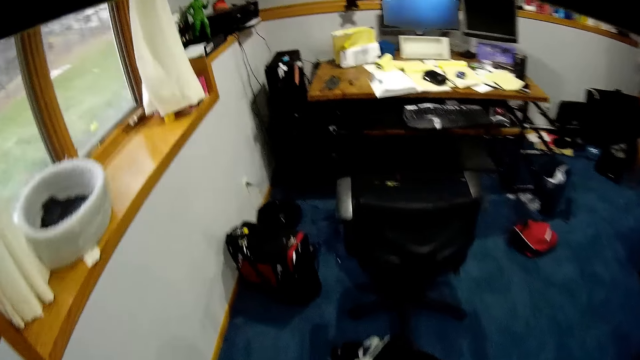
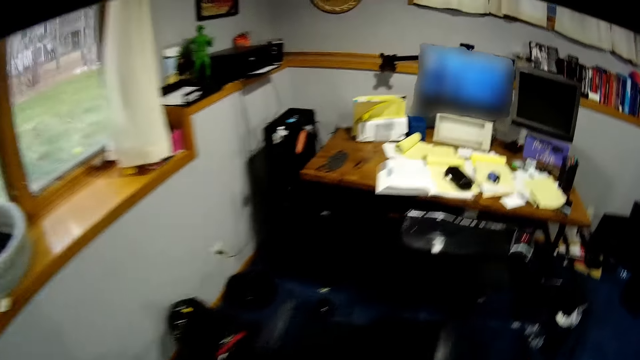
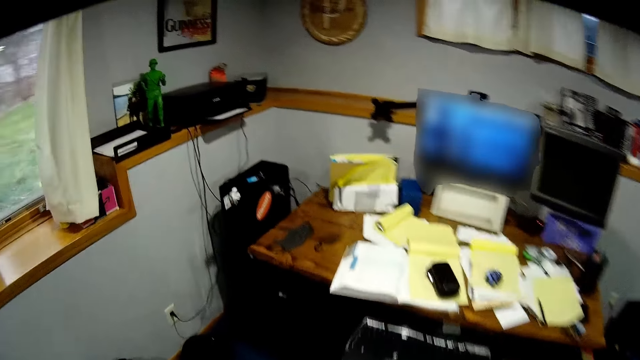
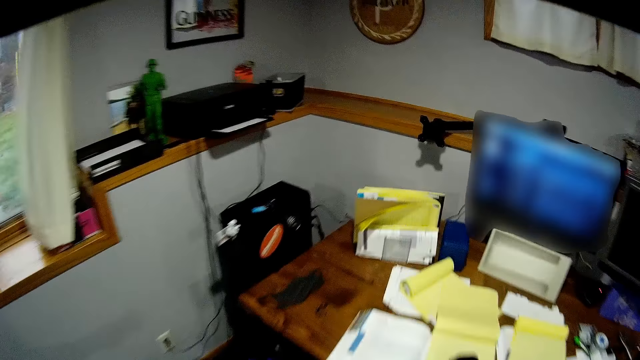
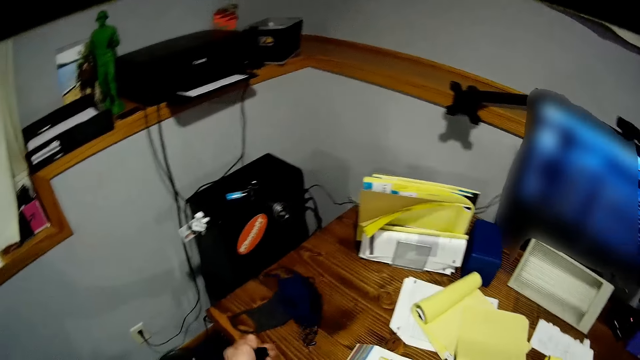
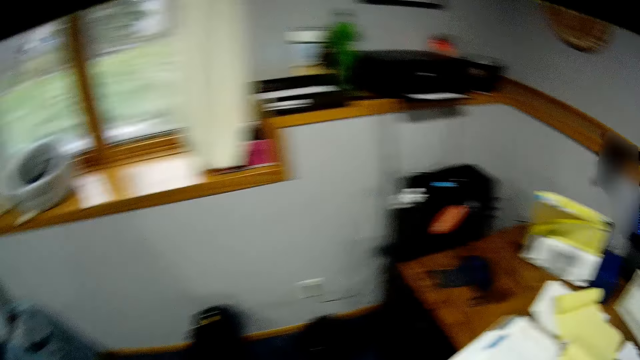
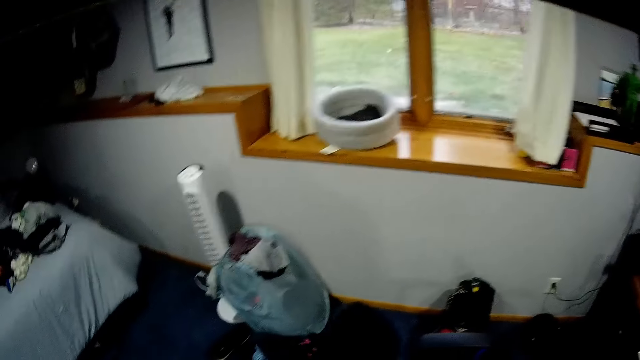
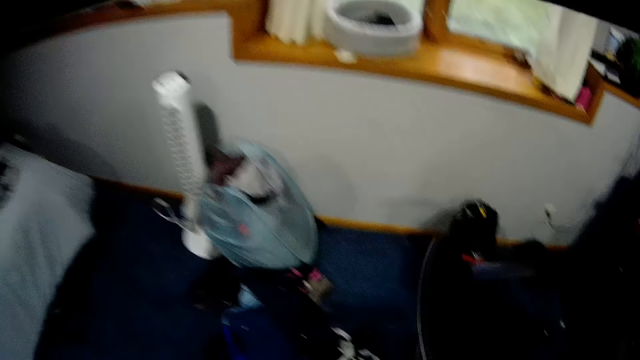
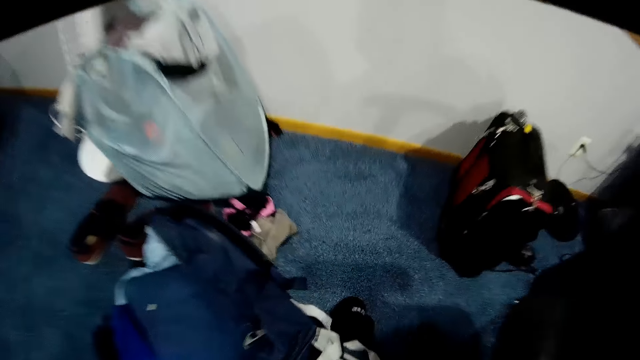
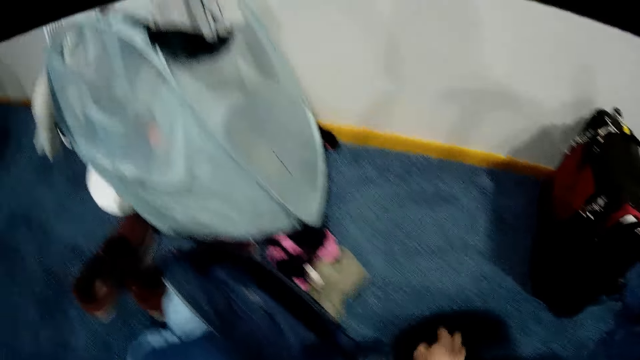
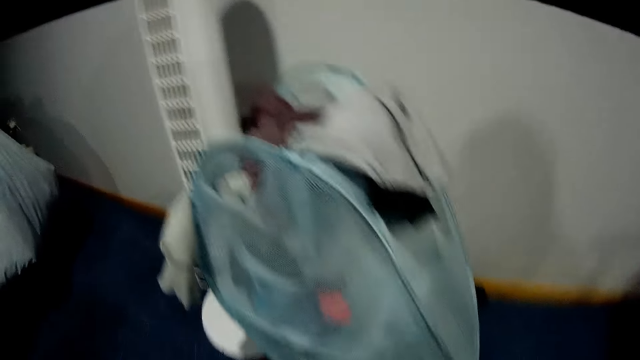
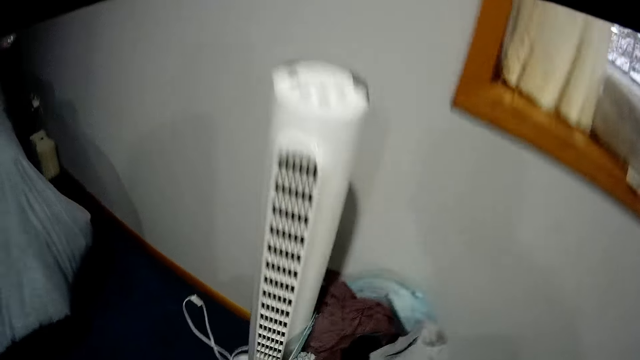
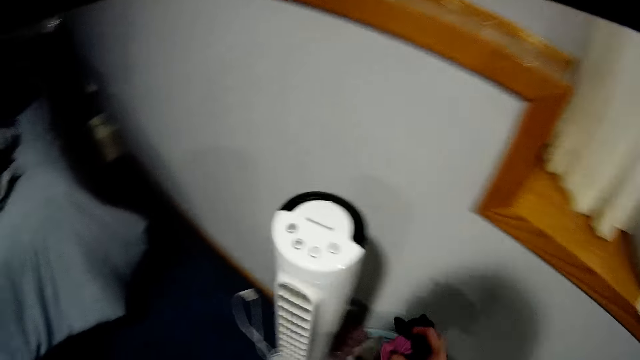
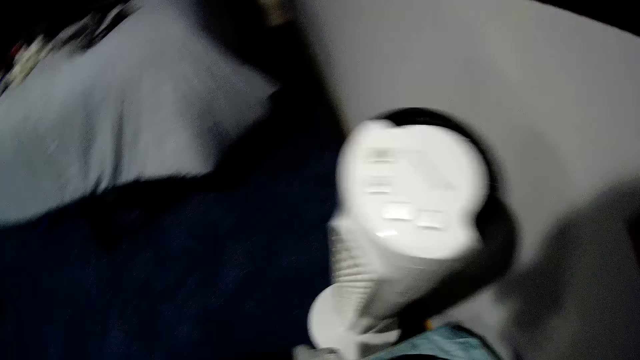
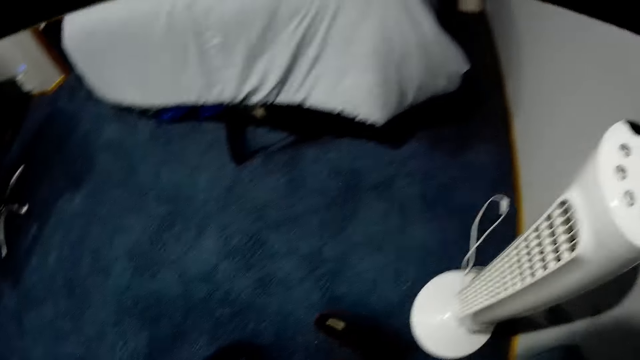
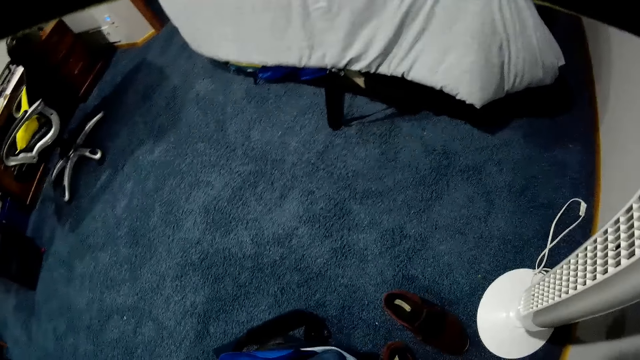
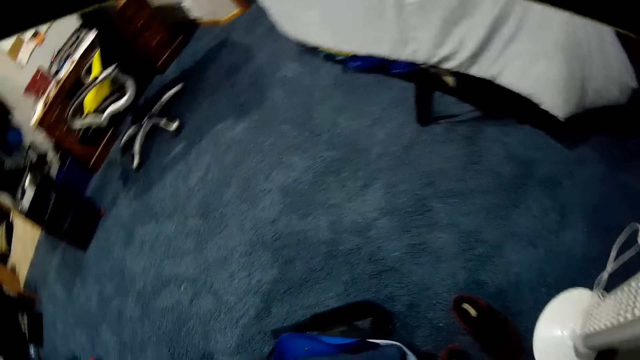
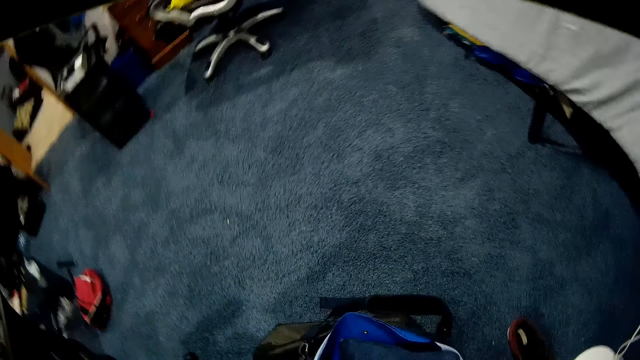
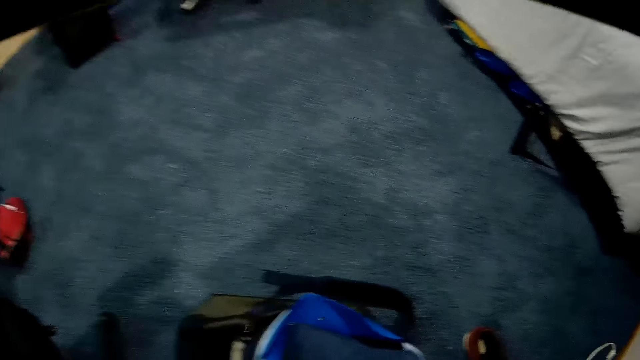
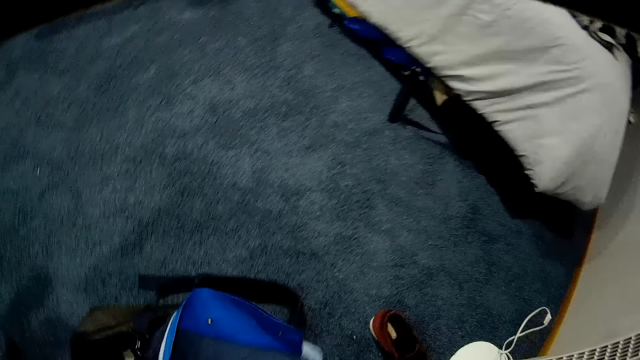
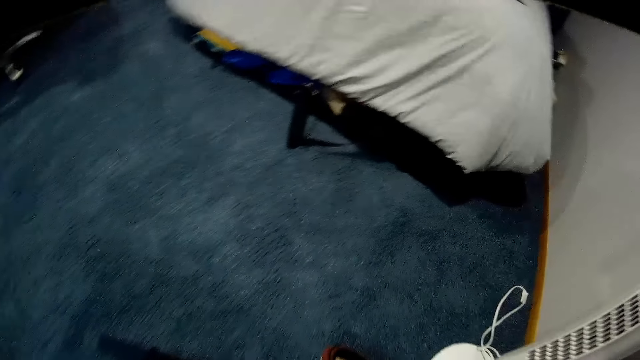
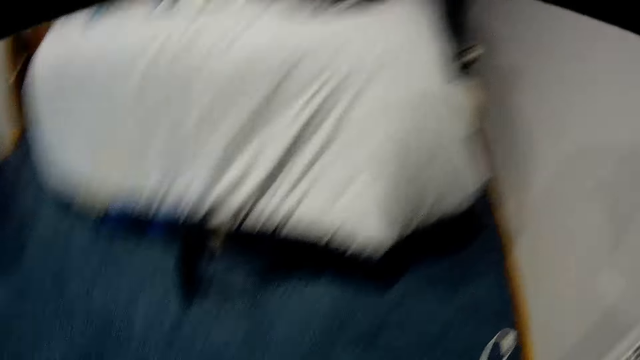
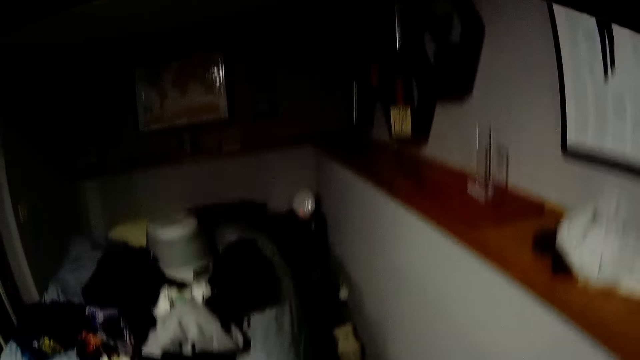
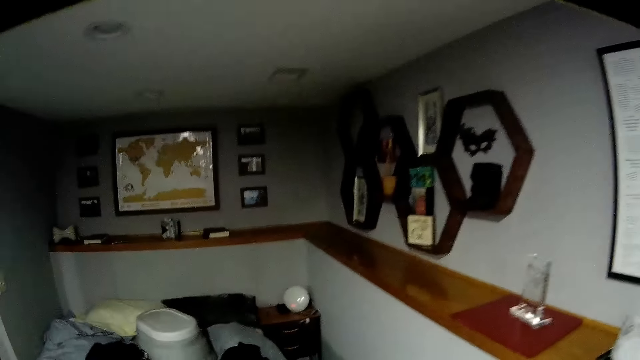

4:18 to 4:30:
The camera wearer walks to the table. They drop the nose mask on the reading table. They pick up the clothes from the floor.

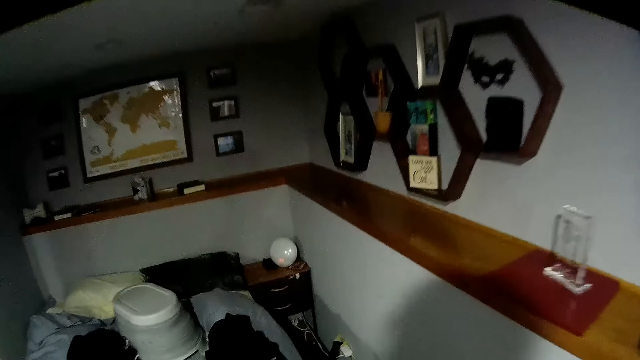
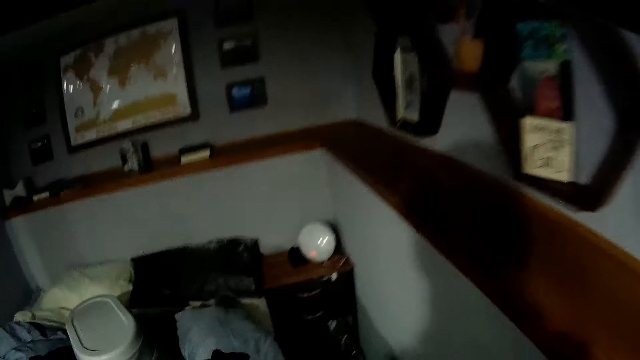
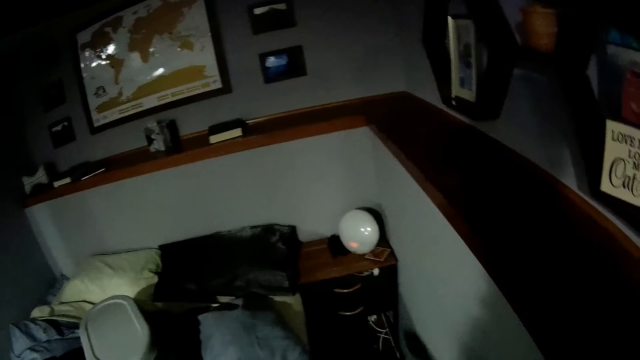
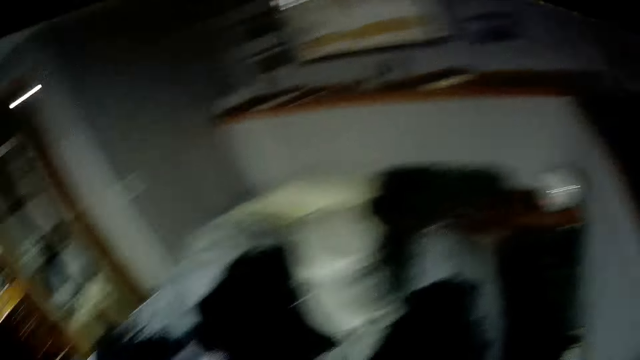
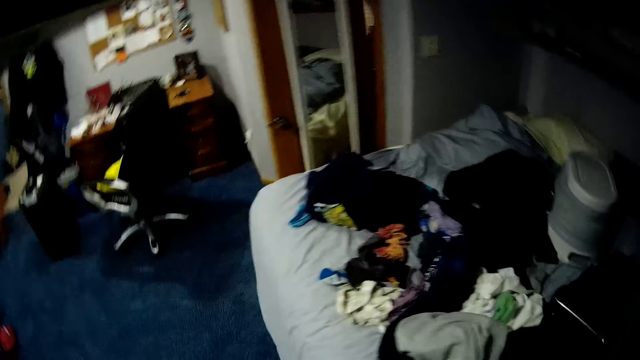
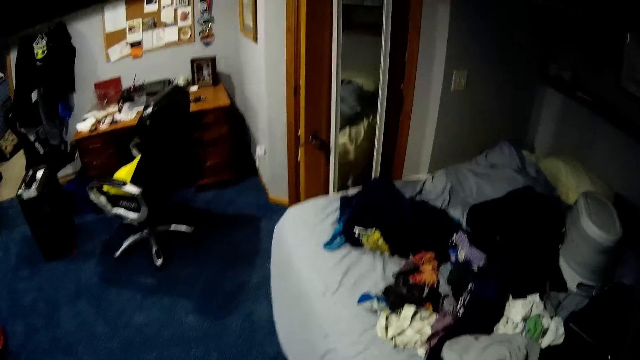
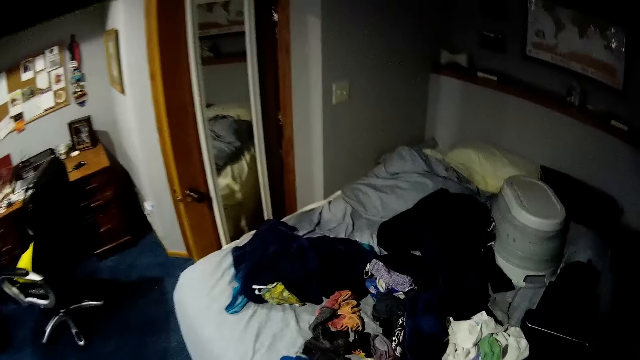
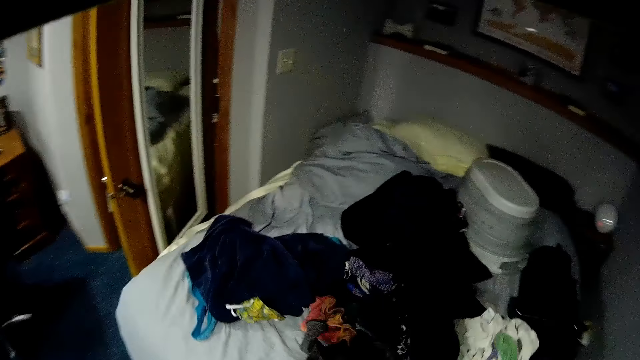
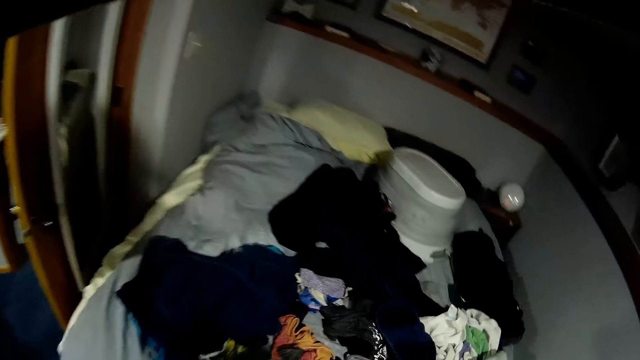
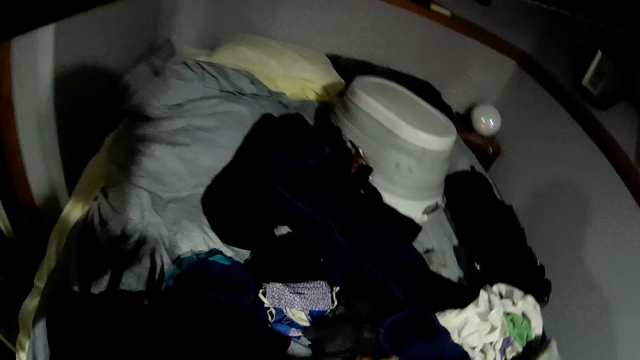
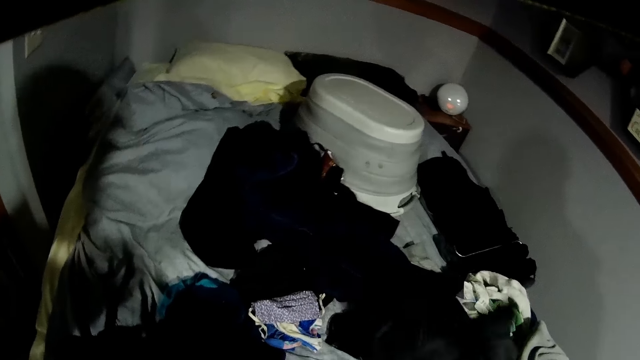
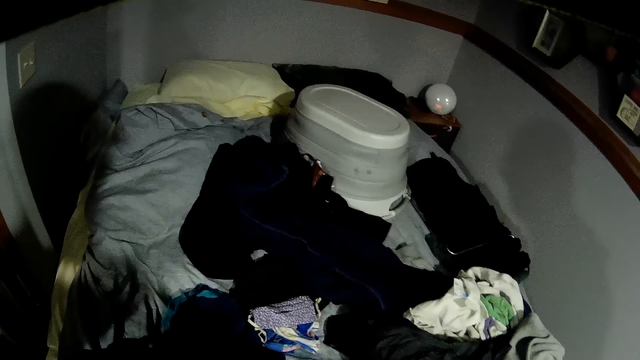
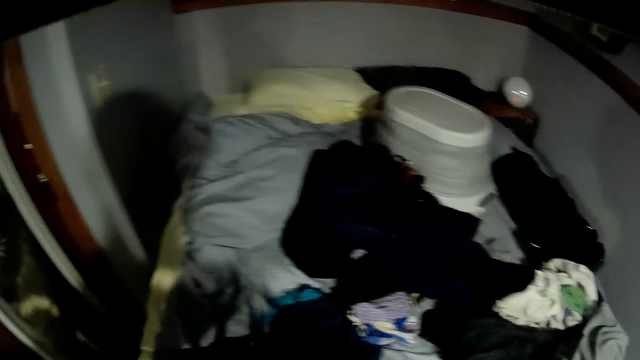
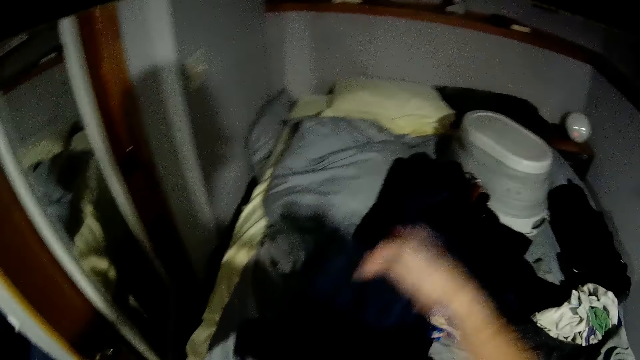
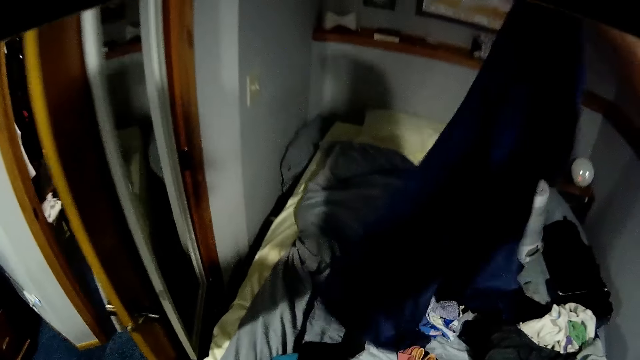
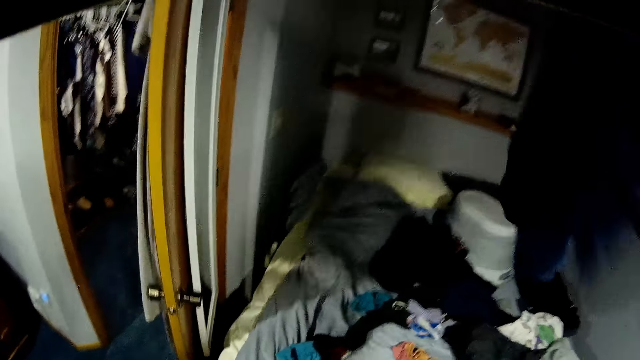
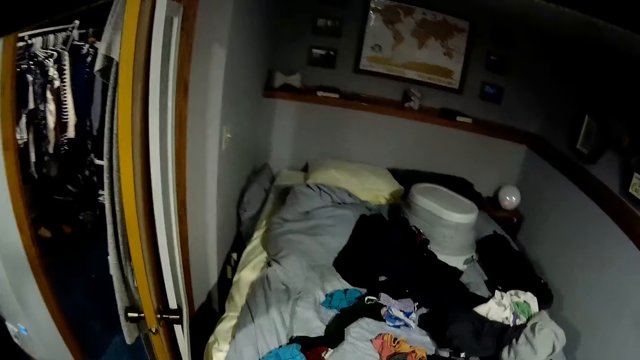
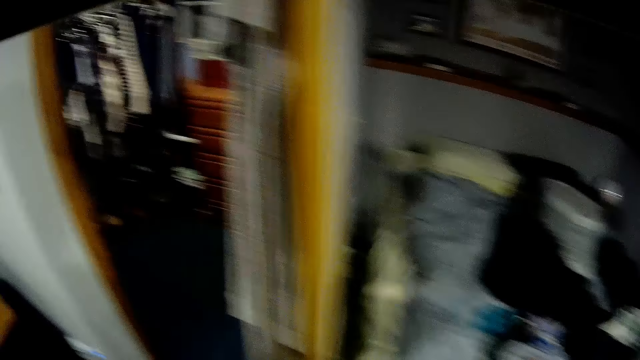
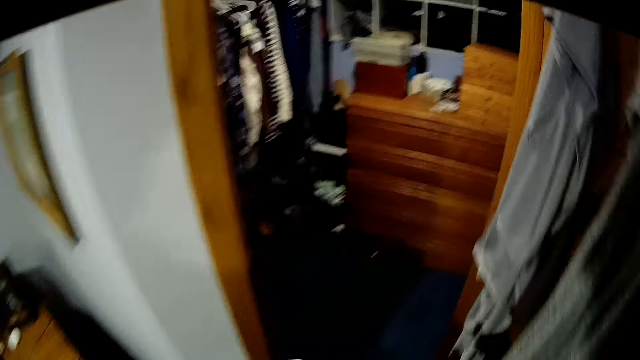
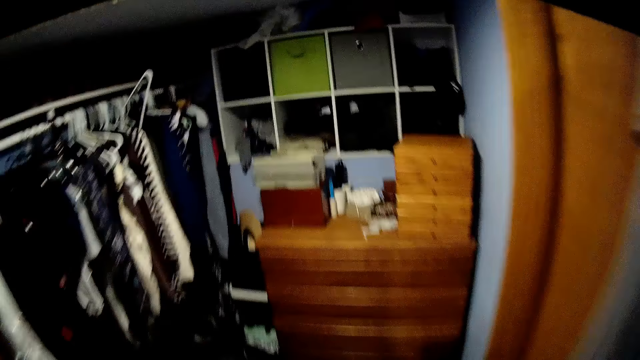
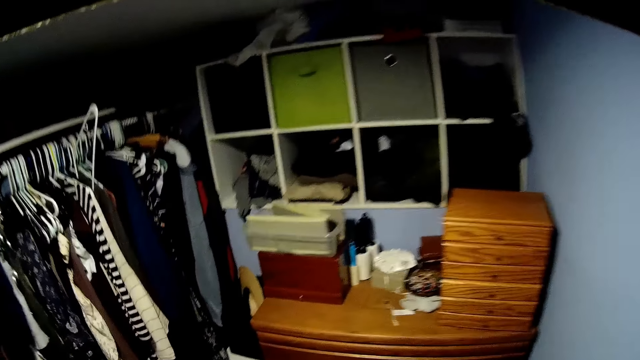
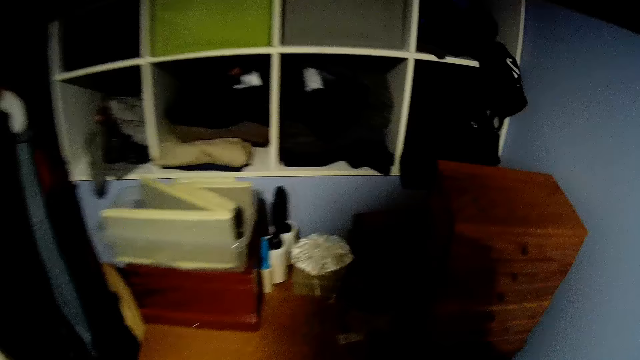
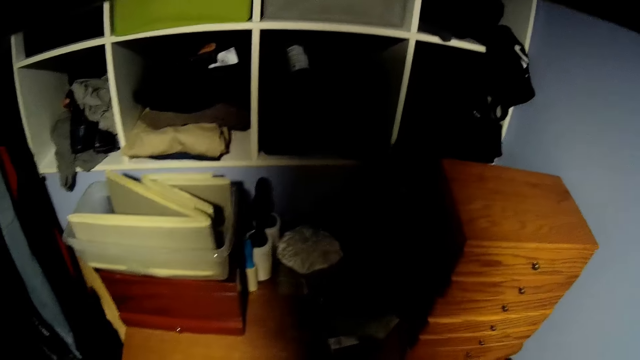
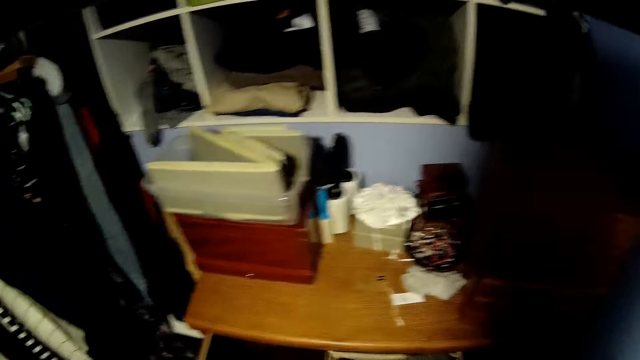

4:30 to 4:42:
The camera wearer picks up a cloth from the bed. They move the bag. They walk into the room.
